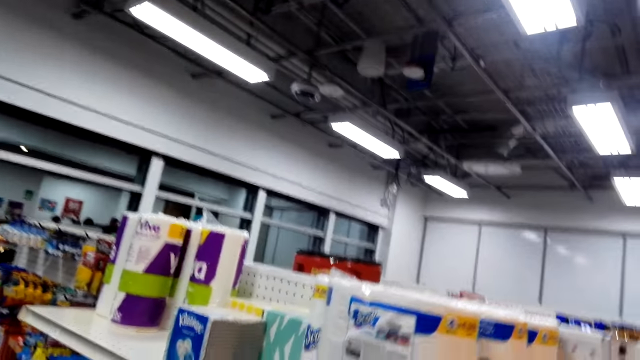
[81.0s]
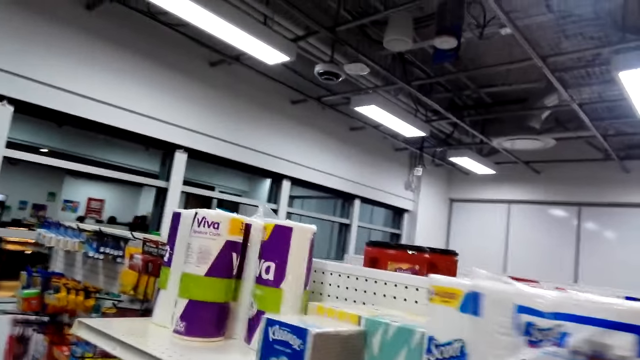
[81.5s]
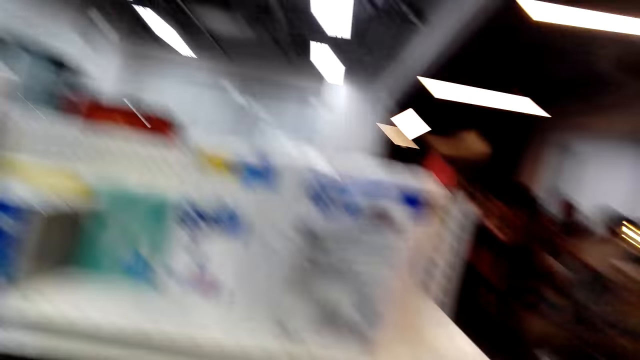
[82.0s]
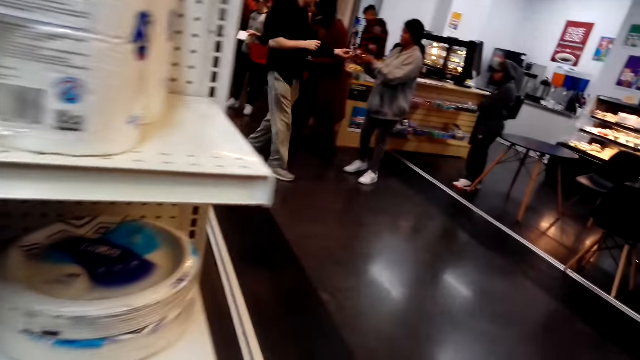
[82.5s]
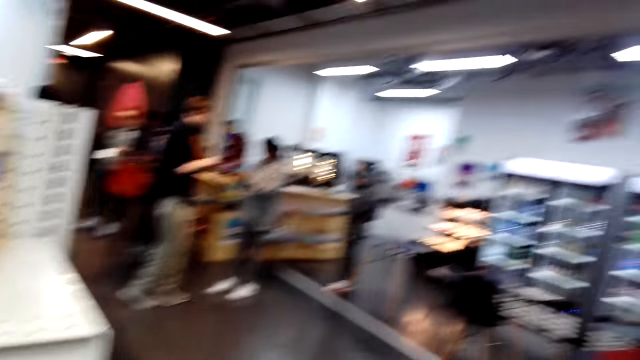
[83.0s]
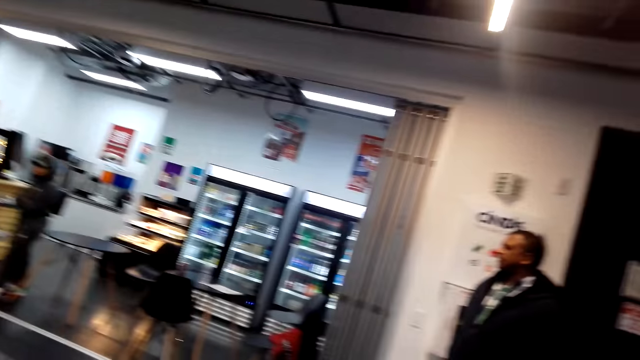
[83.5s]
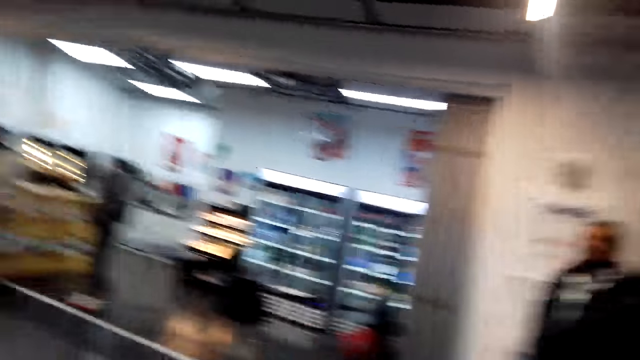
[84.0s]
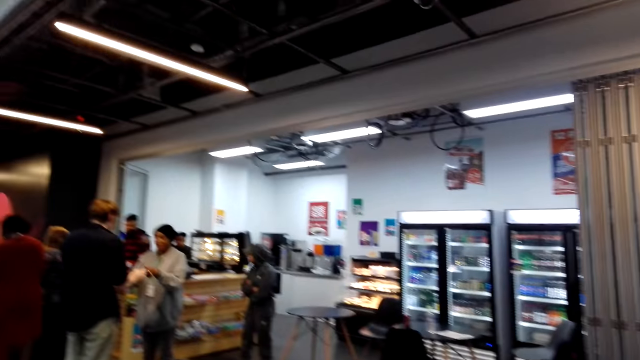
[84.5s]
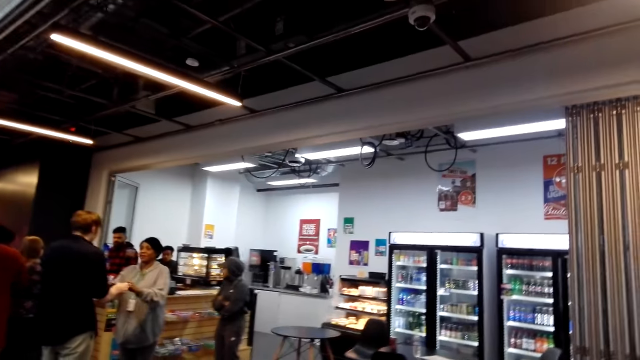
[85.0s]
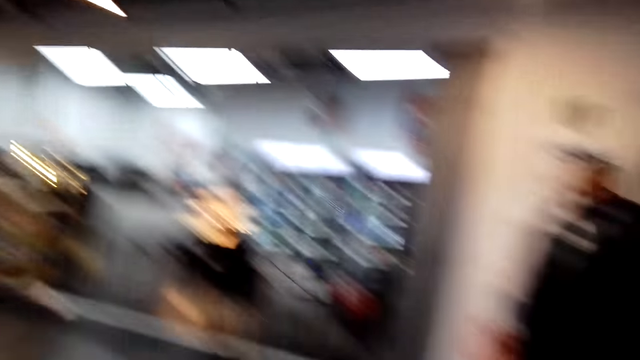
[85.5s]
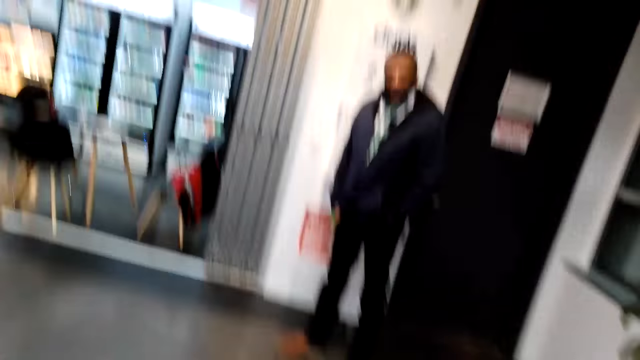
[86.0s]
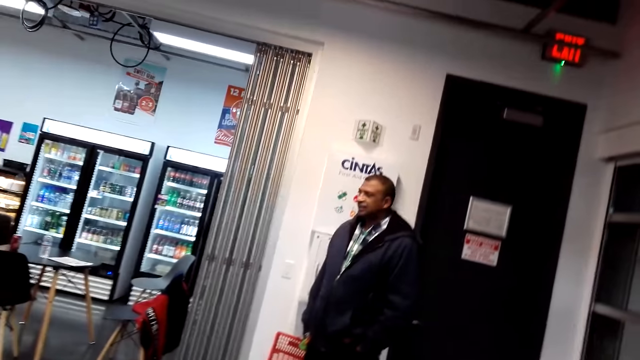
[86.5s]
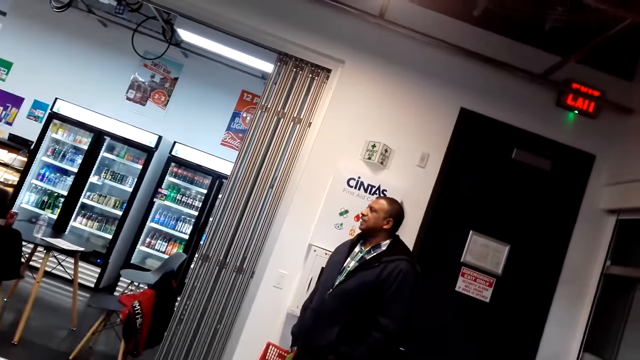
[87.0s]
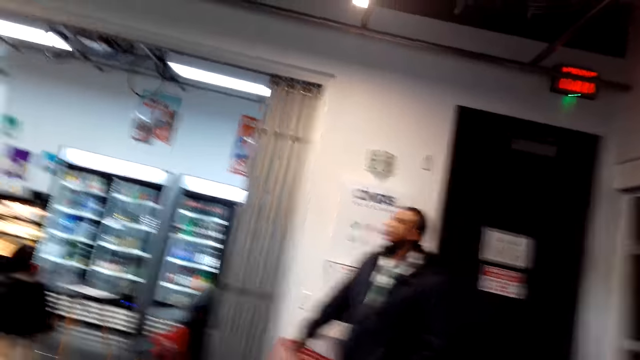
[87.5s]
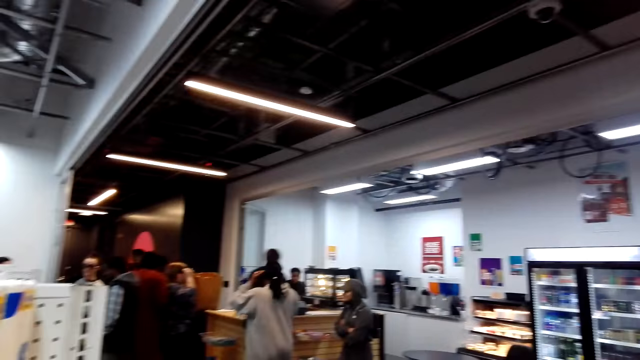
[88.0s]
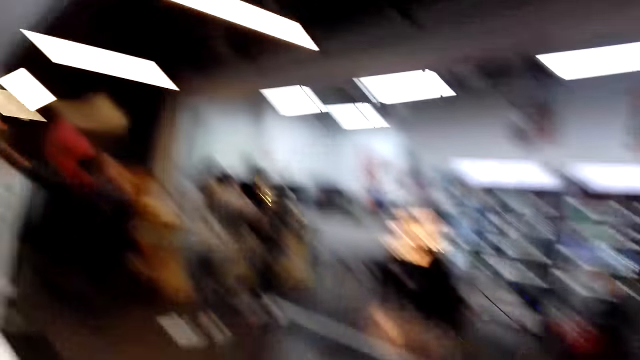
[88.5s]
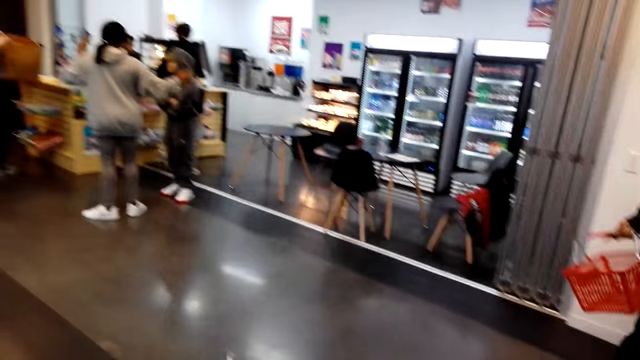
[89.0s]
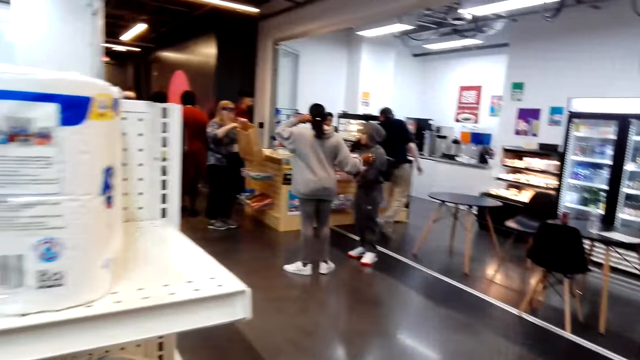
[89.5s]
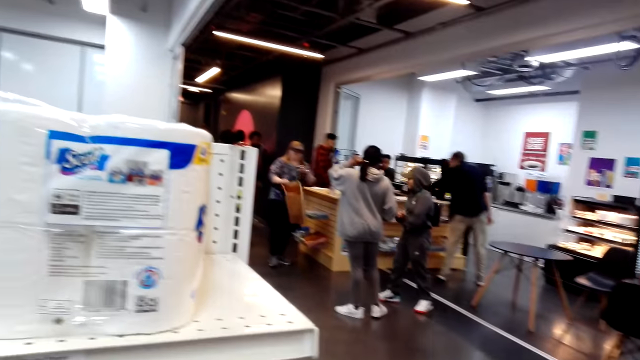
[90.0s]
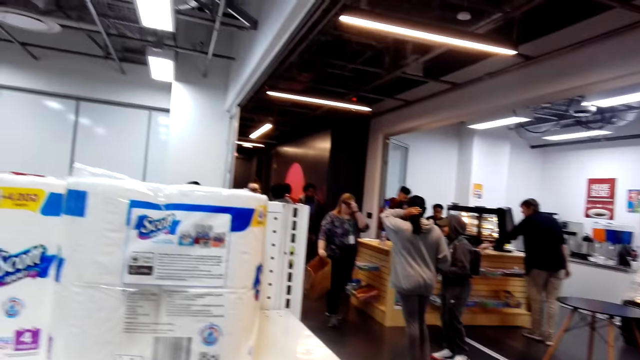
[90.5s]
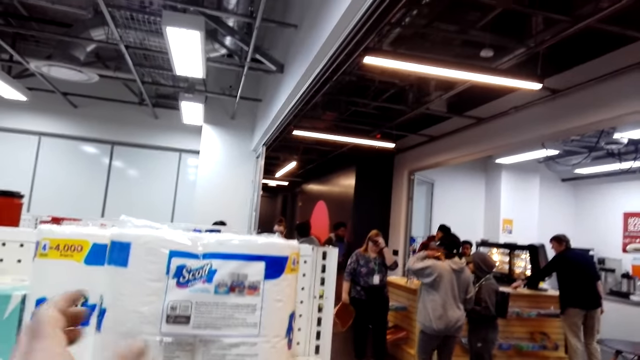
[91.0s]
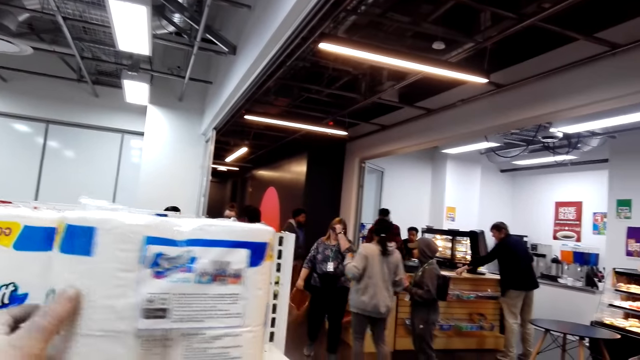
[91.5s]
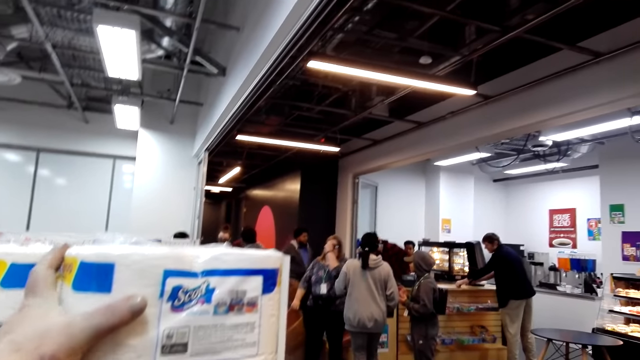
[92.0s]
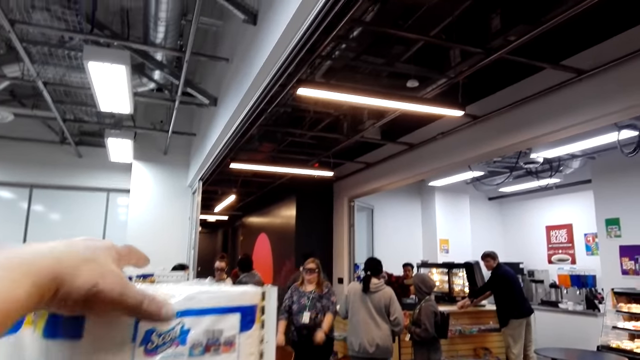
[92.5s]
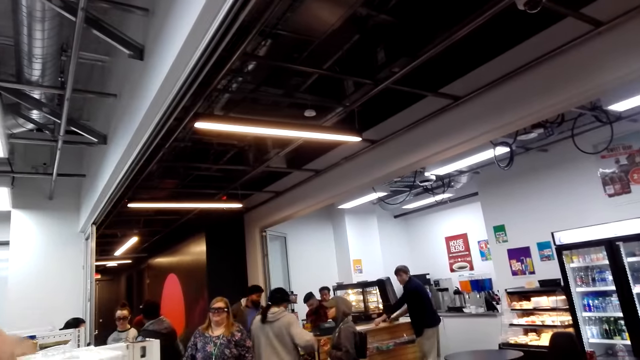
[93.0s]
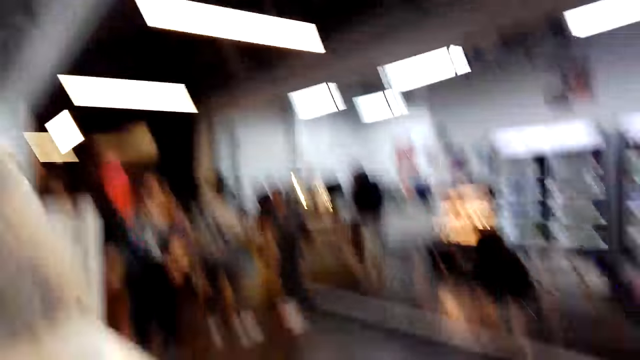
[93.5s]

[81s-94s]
The camera wearer looks around. A man steps forward. The camera wearer looks around. A lady moves the hand. The camera wearer looks around. Another man looks around and steps forward. Another lady moves the hand. Another lady moves the hand. The second lady touches the hair. Another man touches the tissue. The third lady steps forward. The camera wearer touches the tissue.

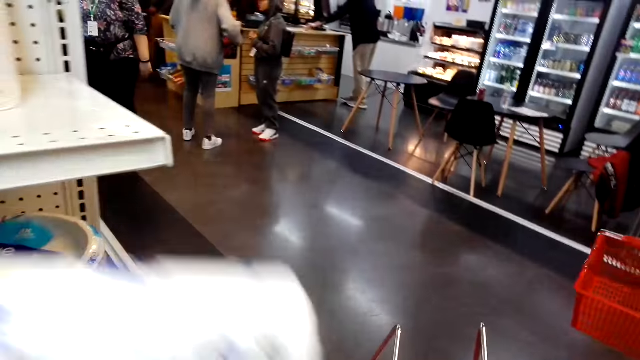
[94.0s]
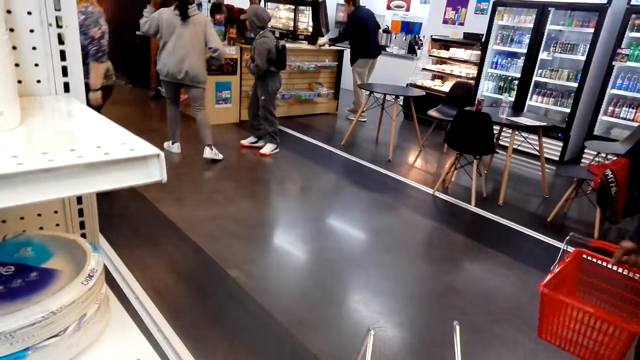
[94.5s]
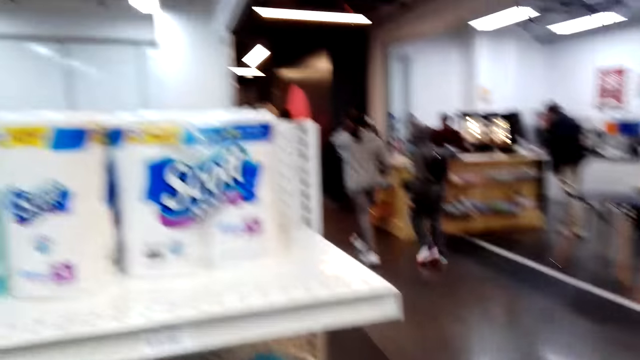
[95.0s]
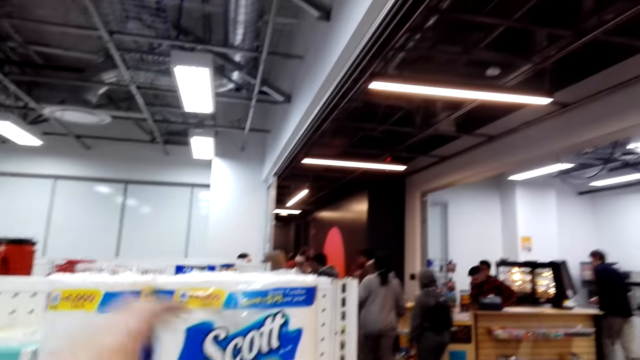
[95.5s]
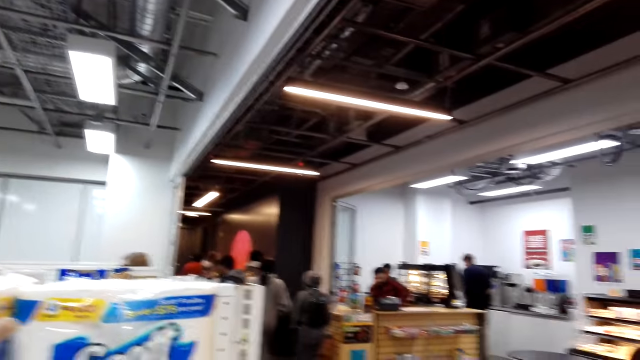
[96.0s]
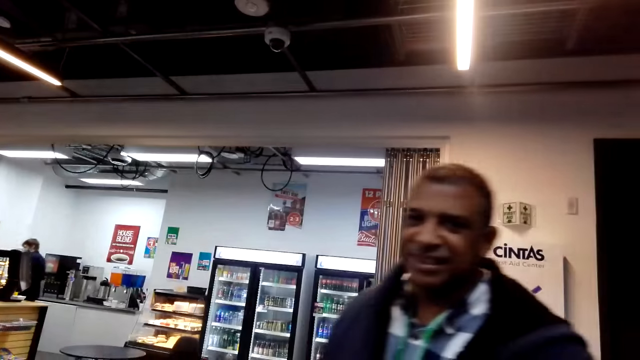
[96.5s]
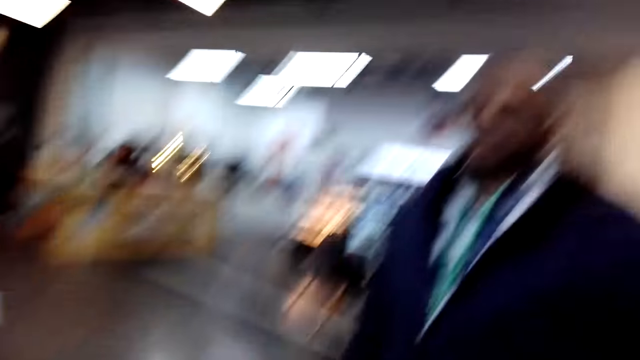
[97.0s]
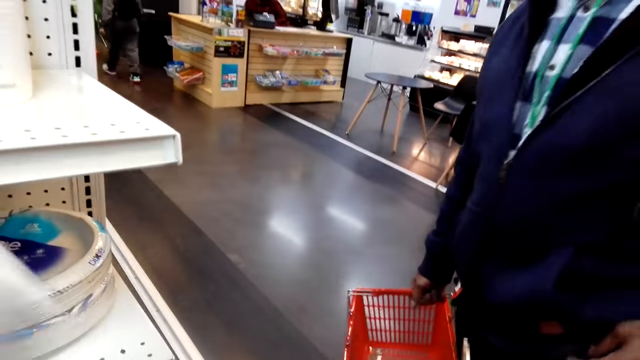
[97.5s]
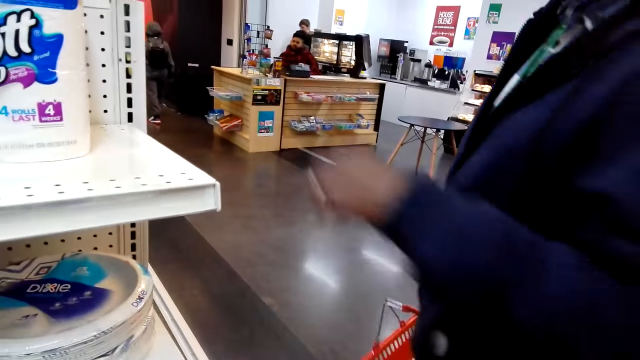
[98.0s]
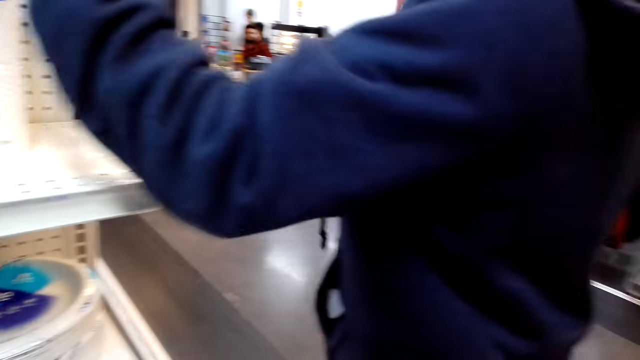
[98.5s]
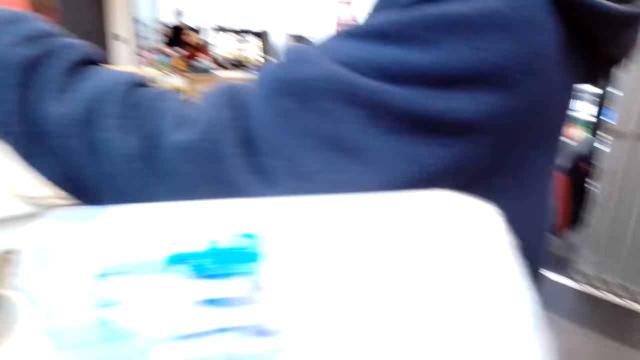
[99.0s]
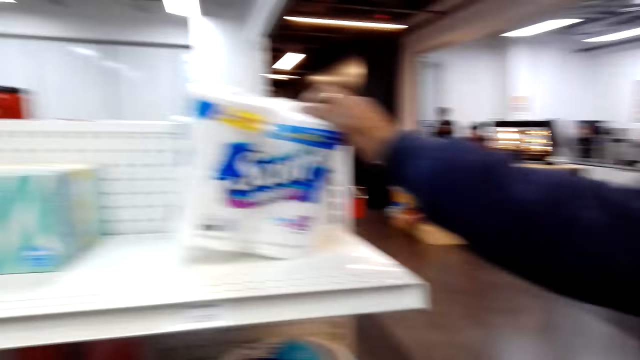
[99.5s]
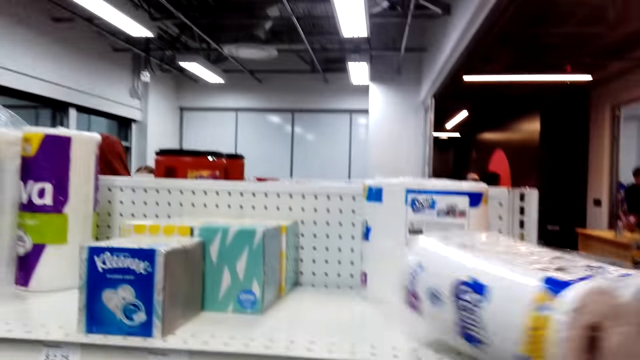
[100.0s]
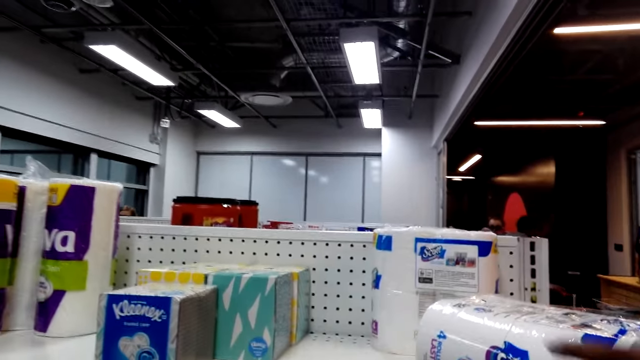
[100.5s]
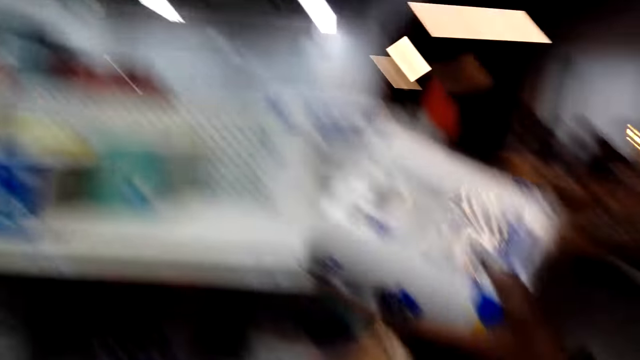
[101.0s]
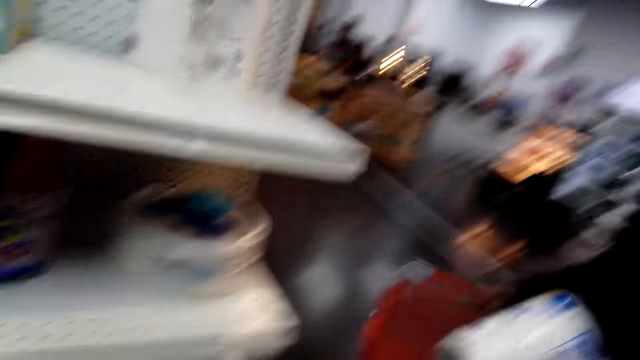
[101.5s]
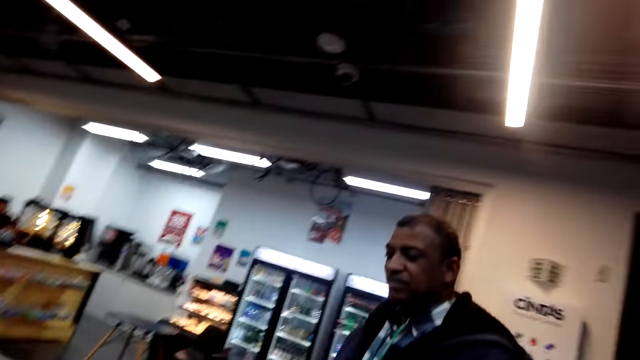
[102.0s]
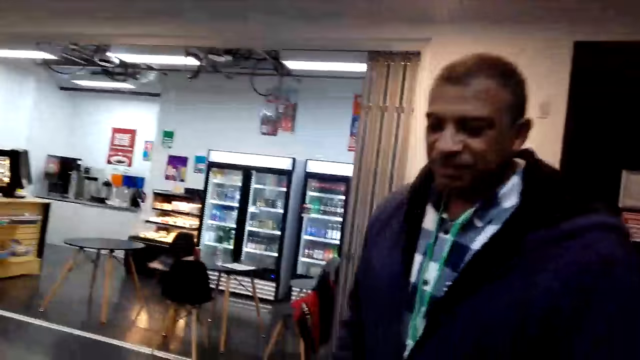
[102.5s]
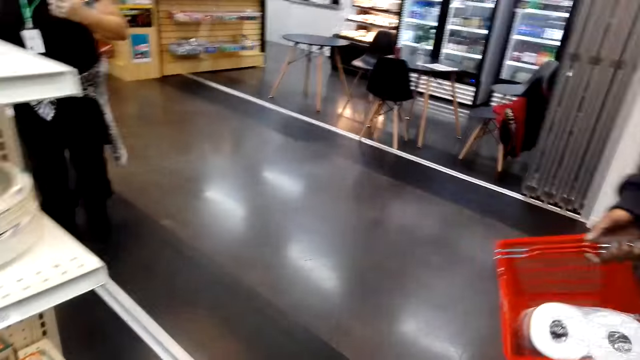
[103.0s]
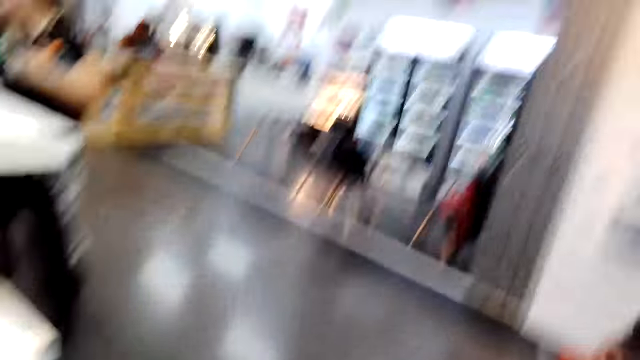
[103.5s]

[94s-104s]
A man moves the hand. Another man steps forward. A lady steps forward. The camera wearer looks around. The first man steps forward, moves the hand, picks up the tissue, and puts the tissue in the basket. Another lady moves the leg. The camera wearer talks with others.
